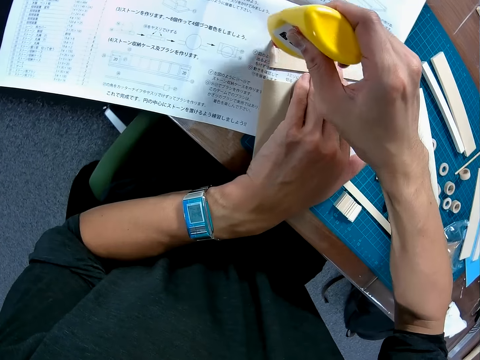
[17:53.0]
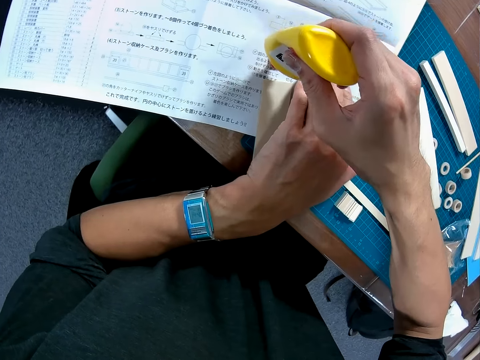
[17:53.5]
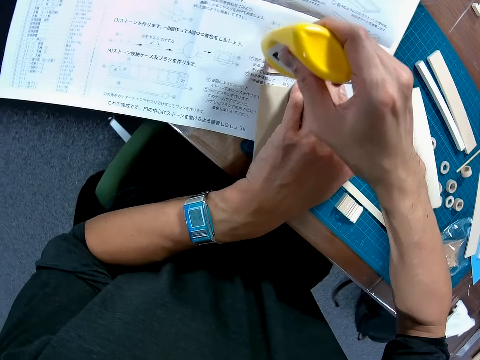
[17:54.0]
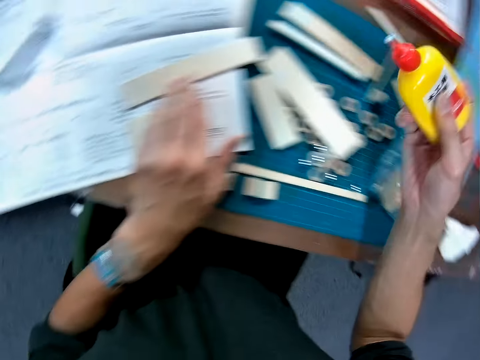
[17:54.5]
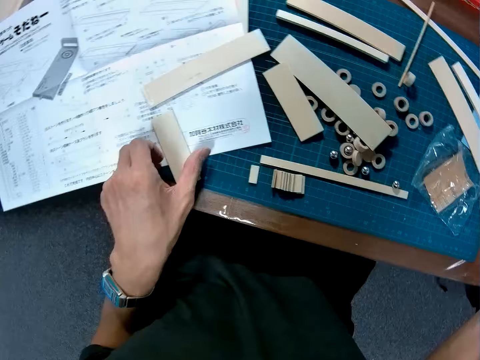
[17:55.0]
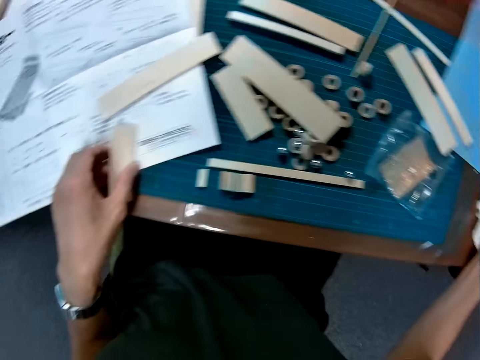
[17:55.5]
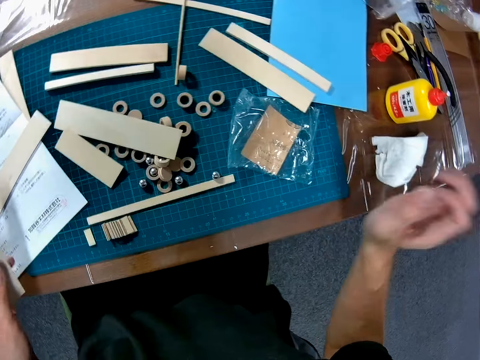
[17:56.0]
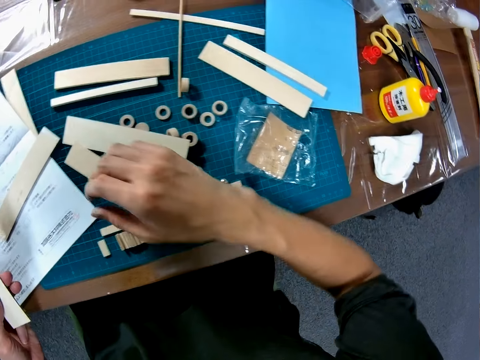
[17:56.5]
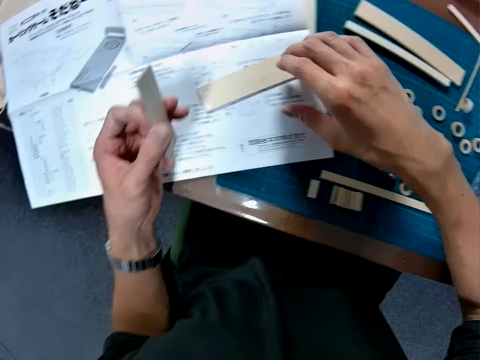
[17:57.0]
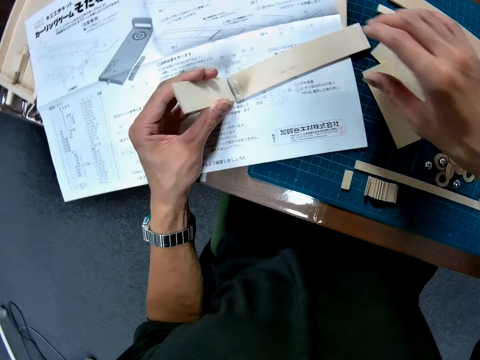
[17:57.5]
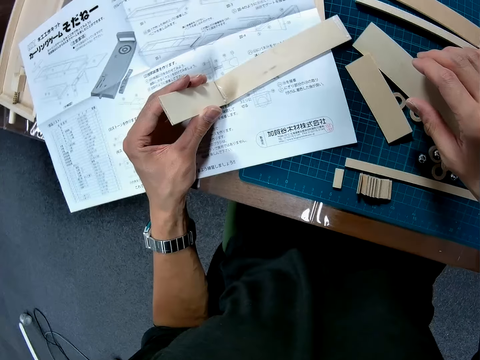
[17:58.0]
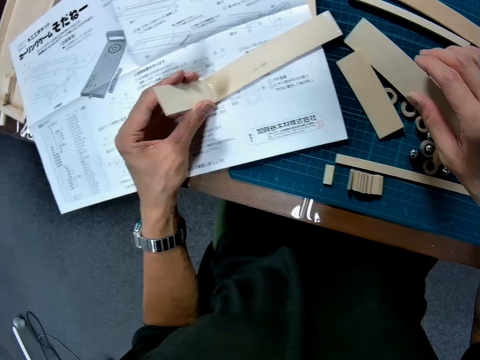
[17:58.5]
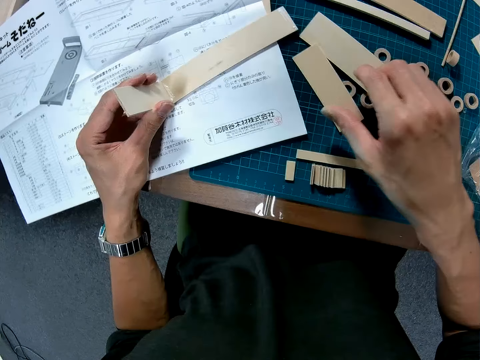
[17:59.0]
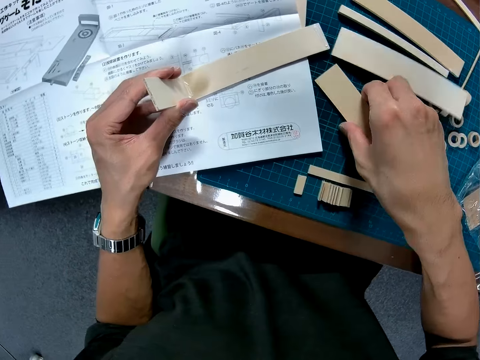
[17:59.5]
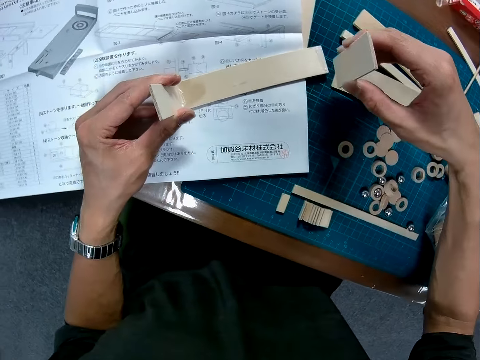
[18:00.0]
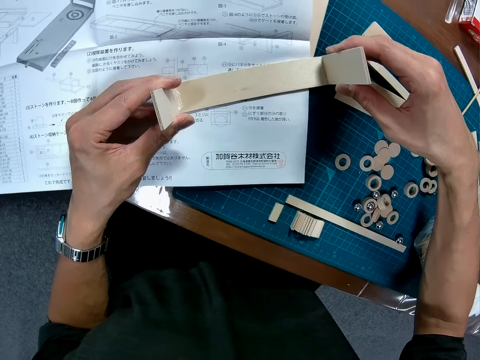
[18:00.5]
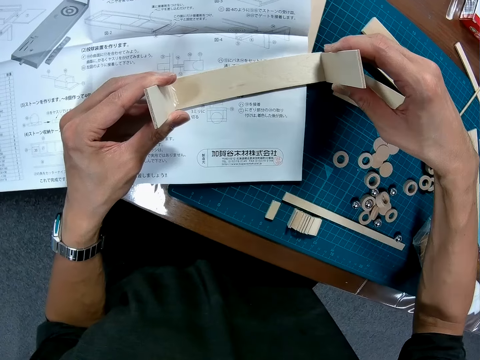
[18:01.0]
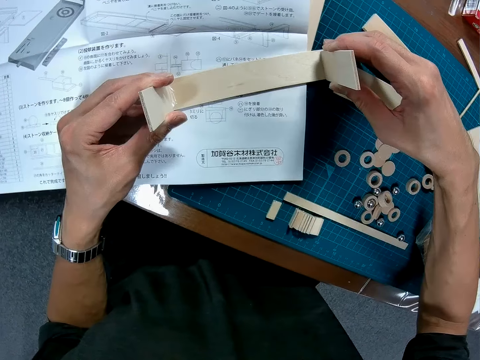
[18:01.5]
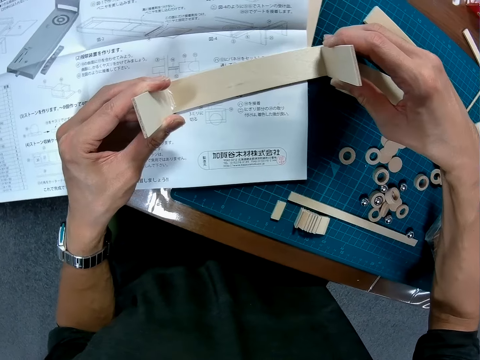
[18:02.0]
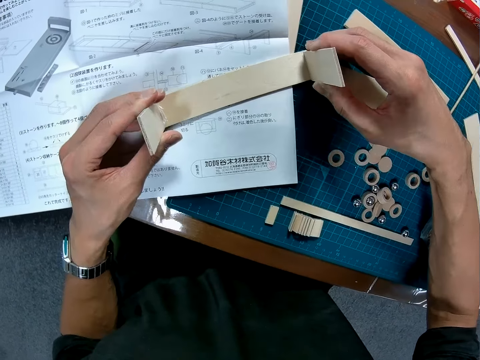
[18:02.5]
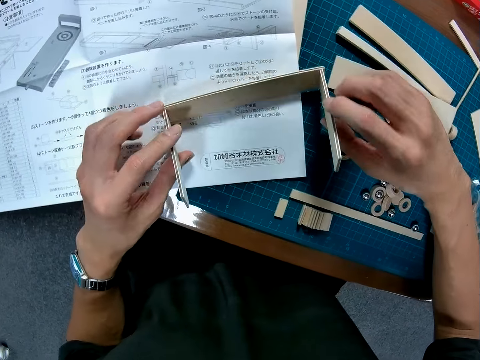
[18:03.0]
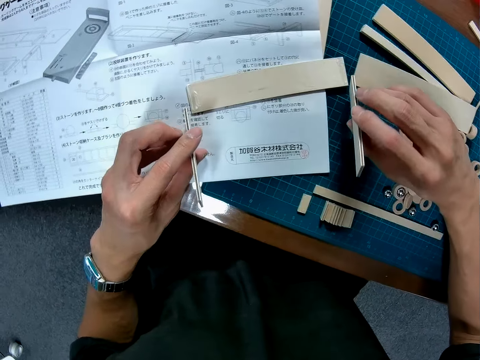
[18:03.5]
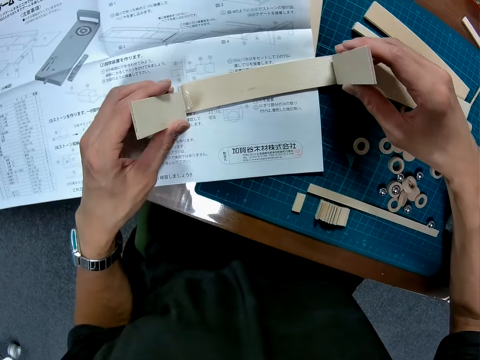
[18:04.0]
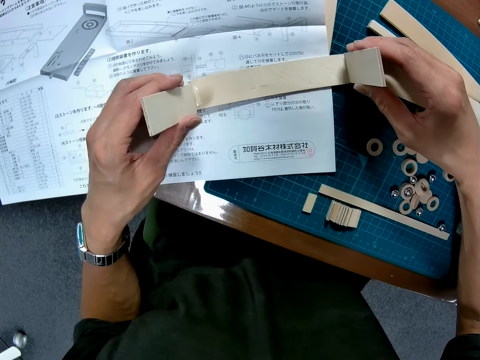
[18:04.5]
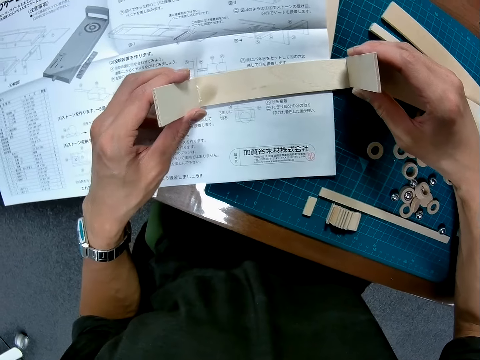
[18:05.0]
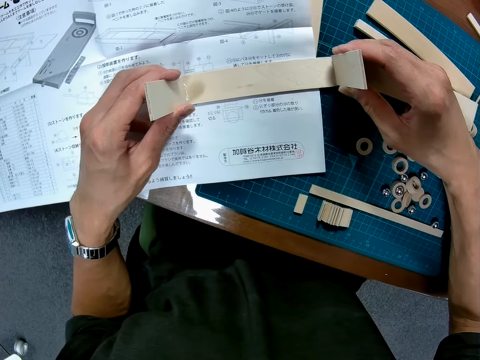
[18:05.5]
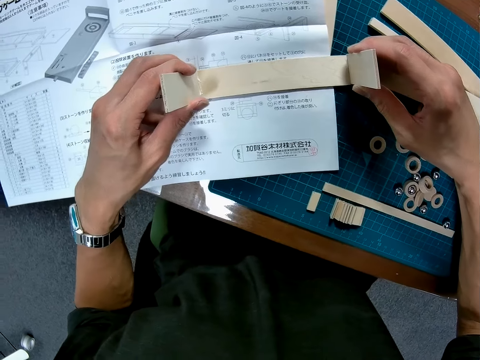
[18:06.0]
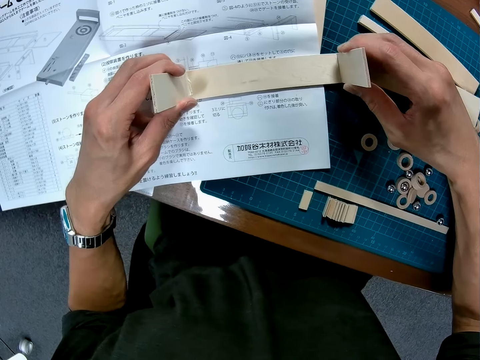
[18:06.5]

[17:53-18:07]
The camera wearer places down the bottle of glue on the table. They pick the lumber wood puck. They place a piece of wood on the wood with glue. They join the lumber wood puck. They pick another lumber wood puck. They place a piece of wood on the wood with glue, at the other side of the lumber wood puck.

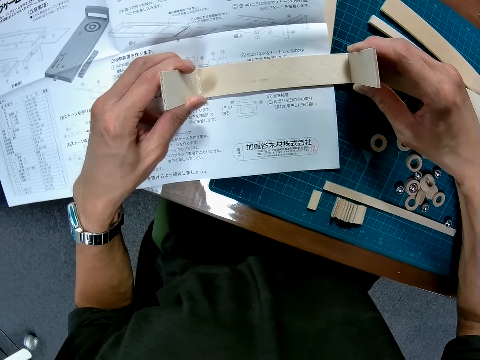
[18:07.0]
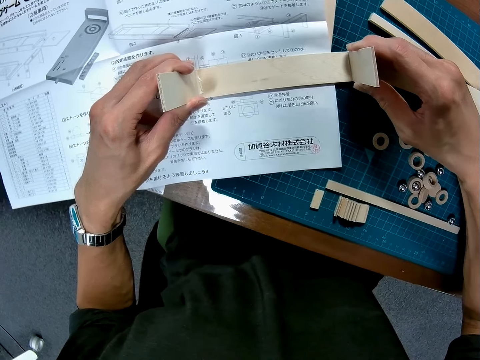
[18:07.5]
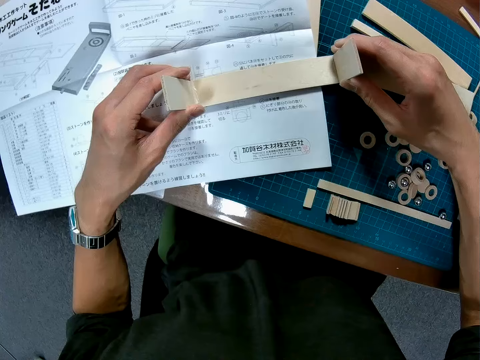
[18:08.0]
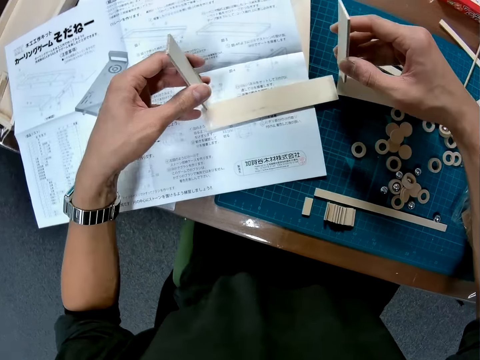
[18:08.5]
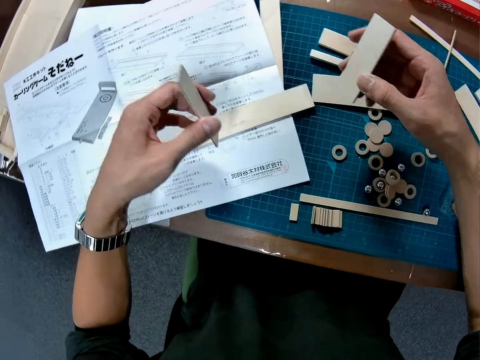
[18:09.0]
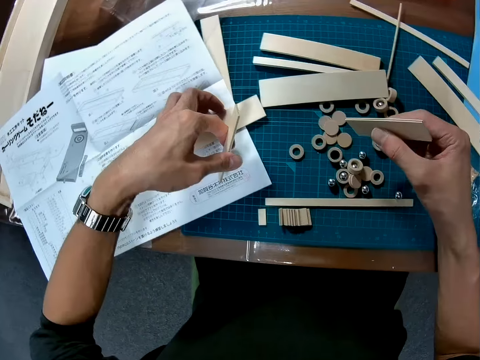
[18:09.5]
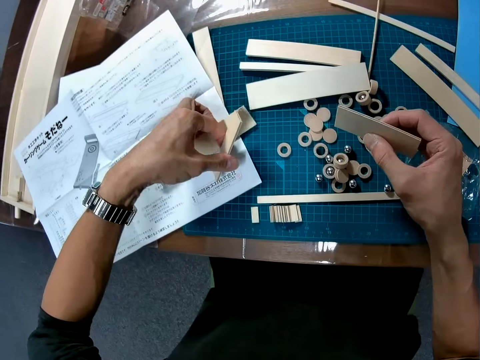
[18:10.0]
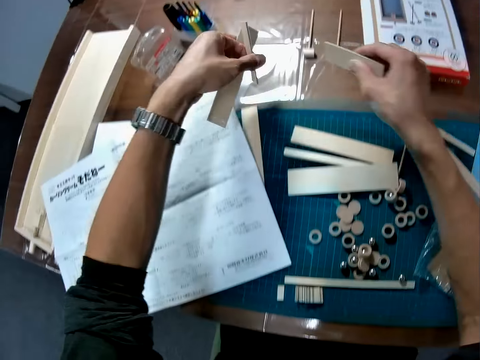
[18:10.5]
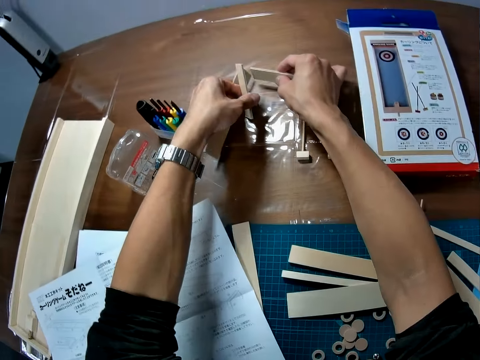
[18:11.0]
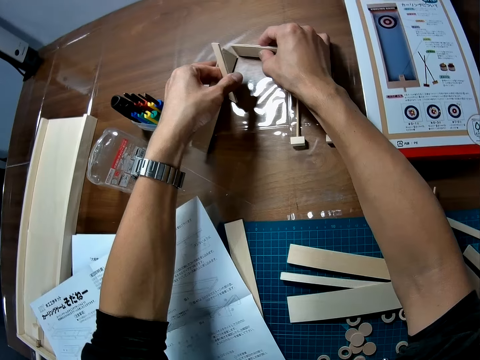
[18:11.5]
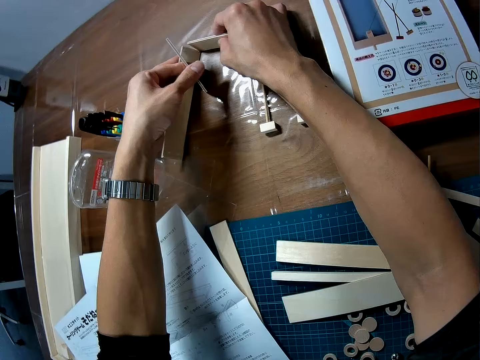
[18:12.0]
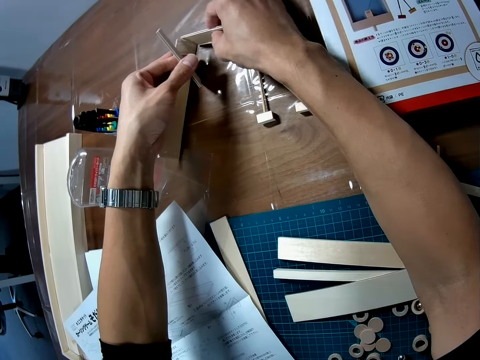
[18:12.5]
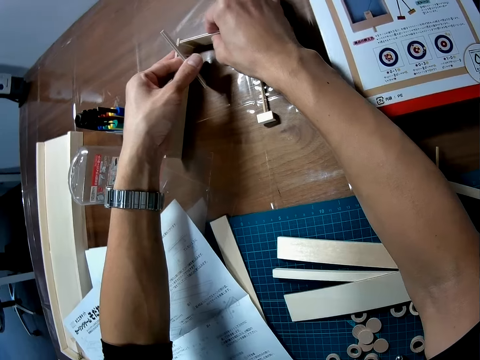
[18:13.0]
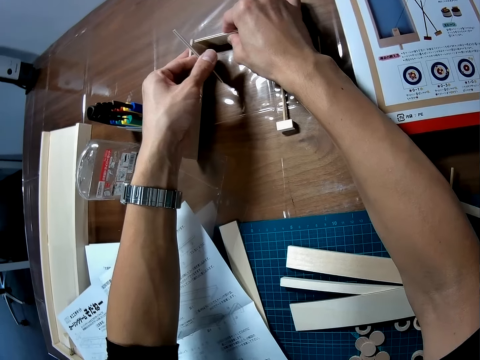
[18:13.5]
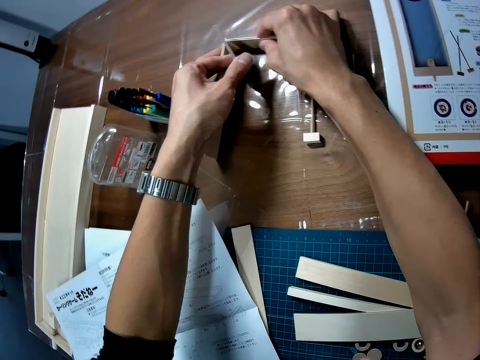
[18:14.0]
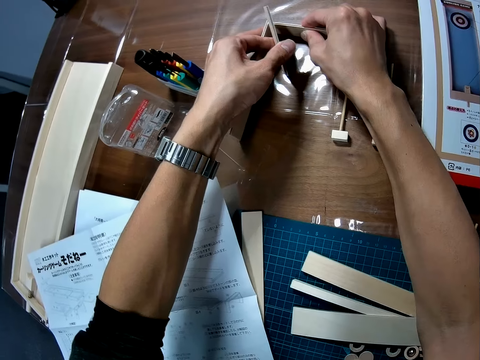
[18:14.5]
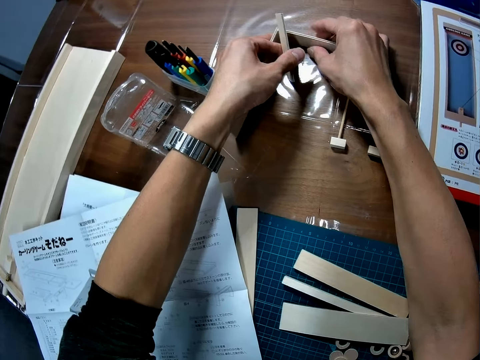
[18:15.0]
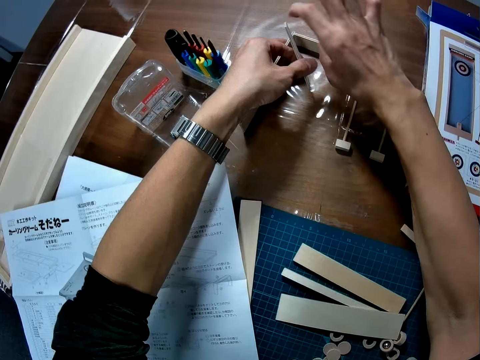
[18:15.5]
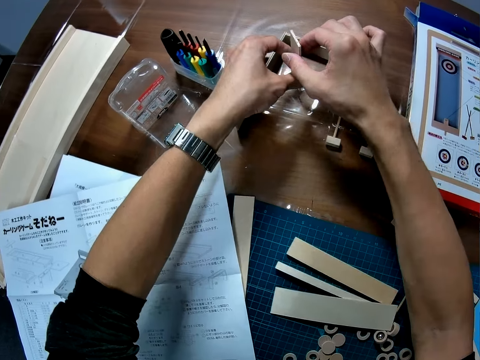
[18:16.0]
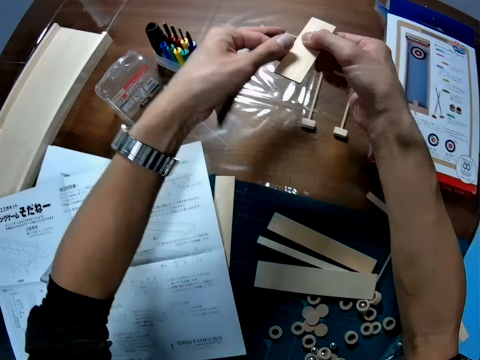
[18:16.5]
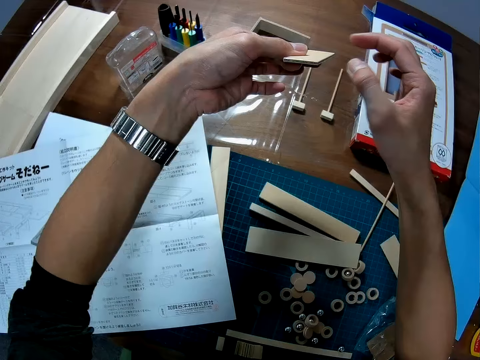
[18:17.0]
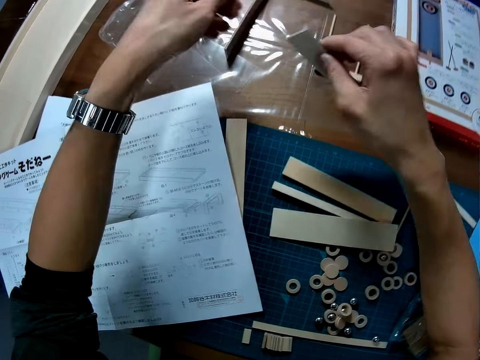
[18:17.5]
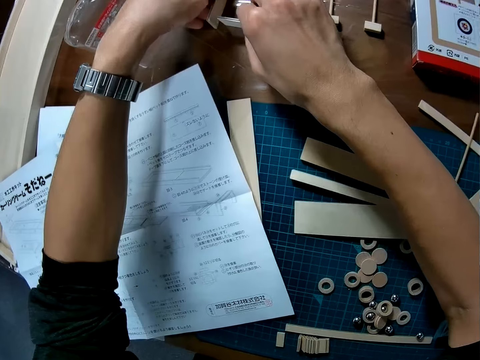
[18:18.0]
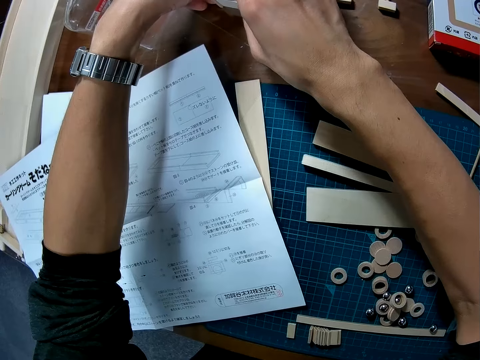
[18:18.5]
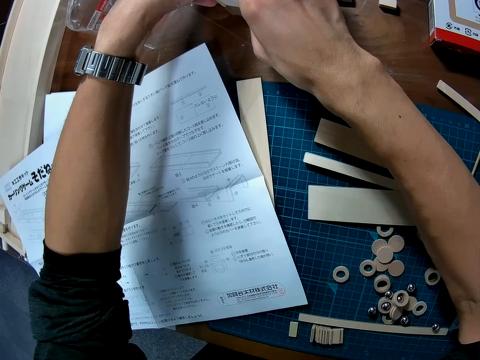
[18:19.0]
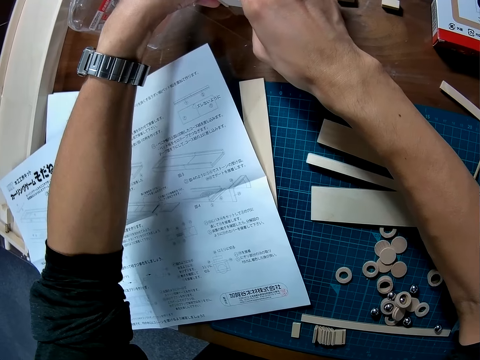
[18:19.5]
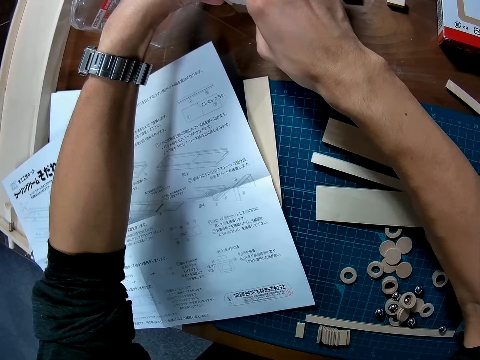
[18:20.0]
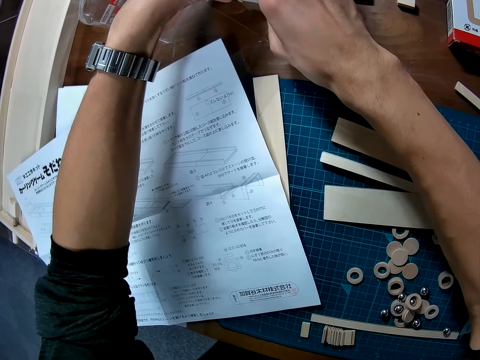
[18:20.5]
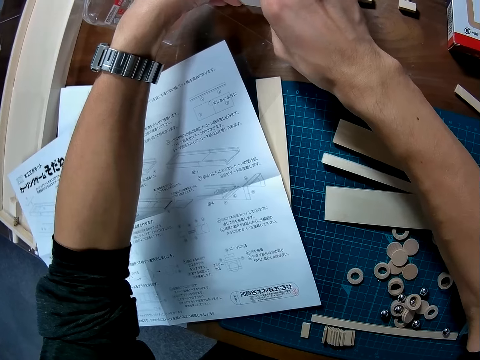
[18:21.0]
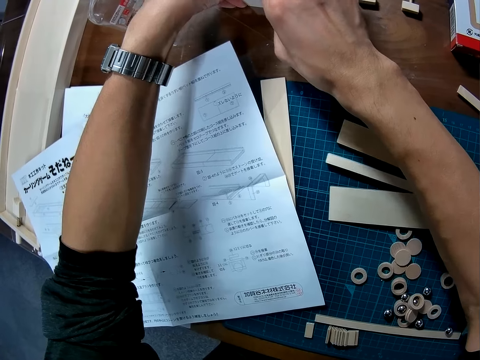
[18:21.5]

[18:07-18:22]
The camera wearer removes the lumber wood puck. They pick the piece of wood on the table. They join the pieces of wood together, to the edge of another lumber wood puck. They hold the modeling piece with both hands, overturn the modeling piece, and put the modeling piece on the table.
